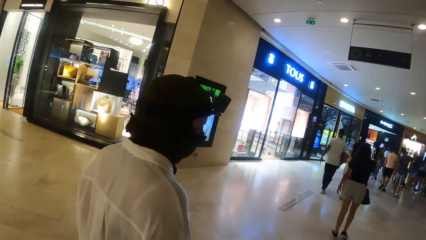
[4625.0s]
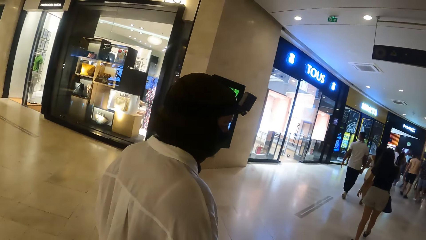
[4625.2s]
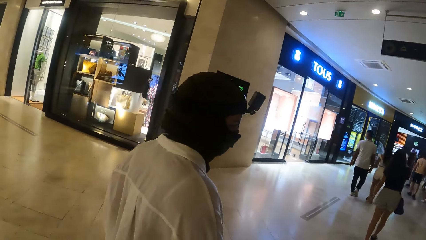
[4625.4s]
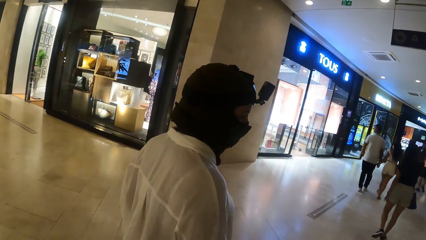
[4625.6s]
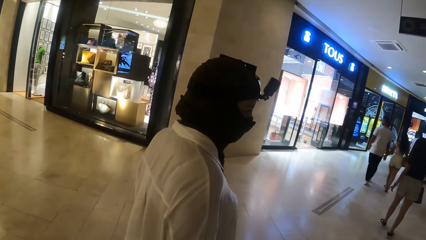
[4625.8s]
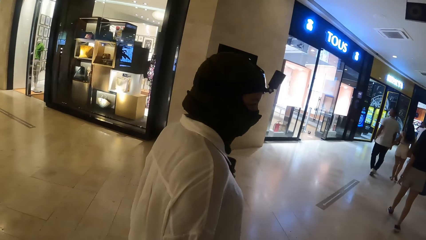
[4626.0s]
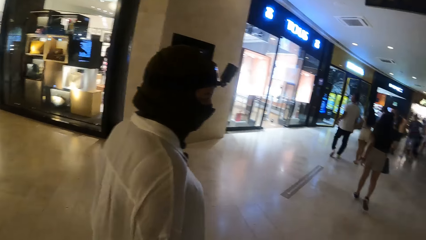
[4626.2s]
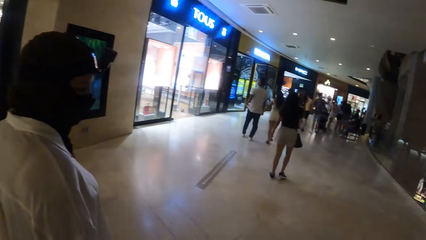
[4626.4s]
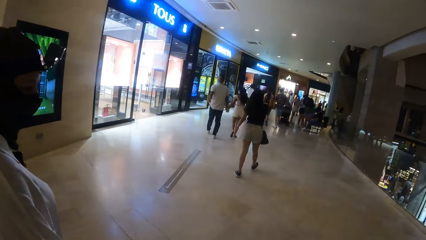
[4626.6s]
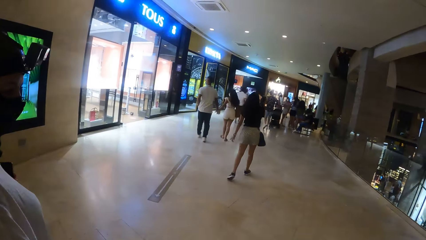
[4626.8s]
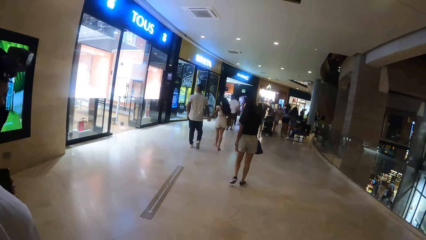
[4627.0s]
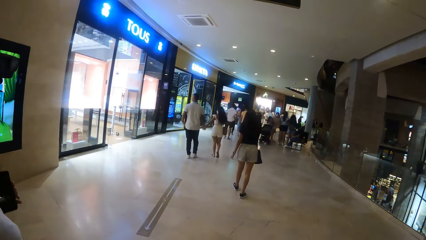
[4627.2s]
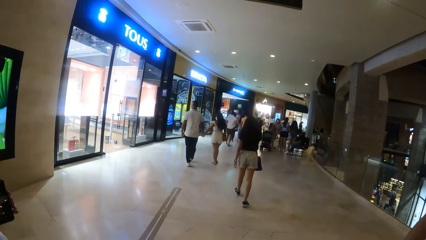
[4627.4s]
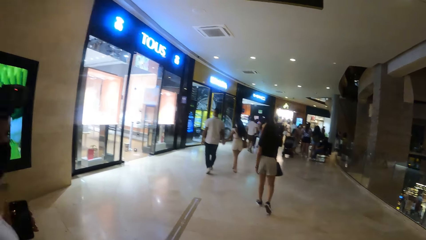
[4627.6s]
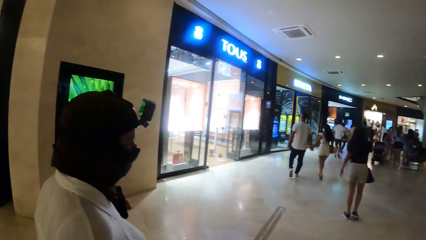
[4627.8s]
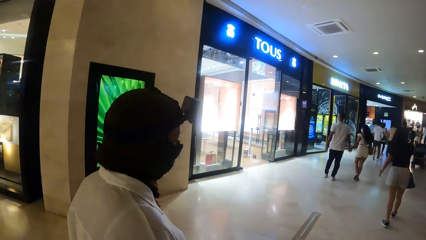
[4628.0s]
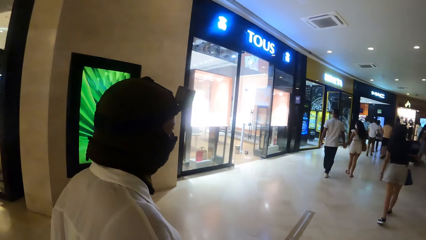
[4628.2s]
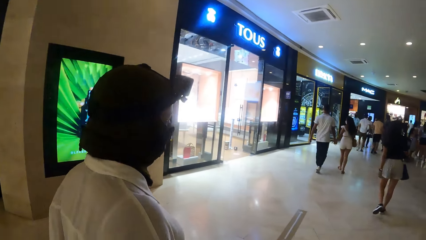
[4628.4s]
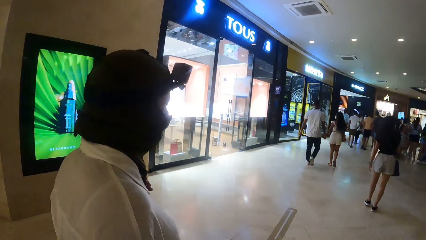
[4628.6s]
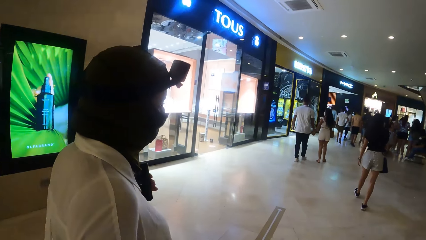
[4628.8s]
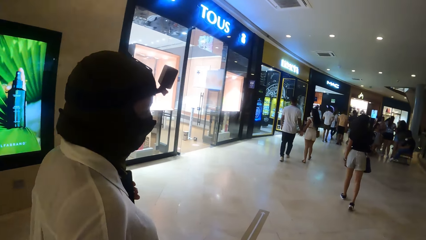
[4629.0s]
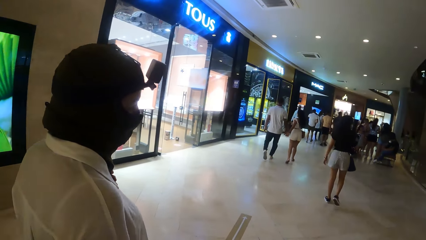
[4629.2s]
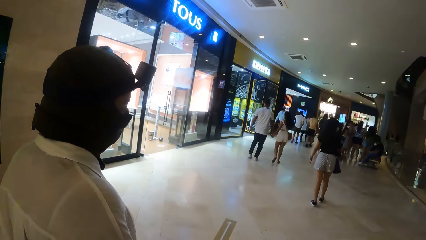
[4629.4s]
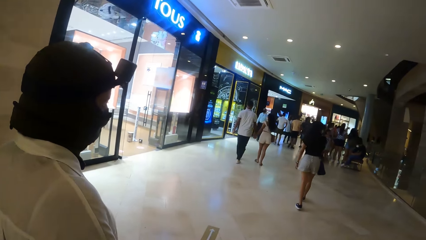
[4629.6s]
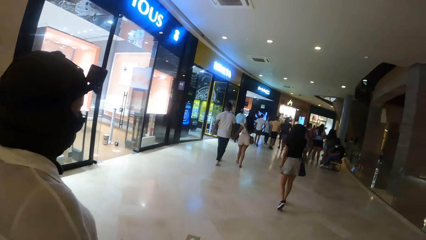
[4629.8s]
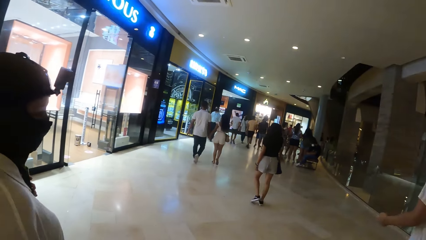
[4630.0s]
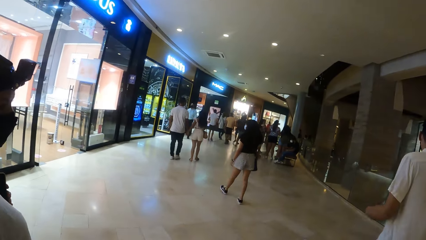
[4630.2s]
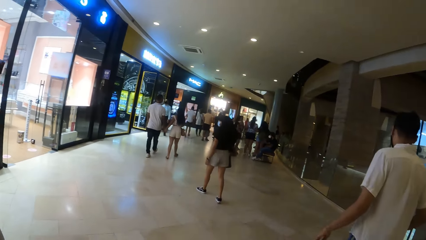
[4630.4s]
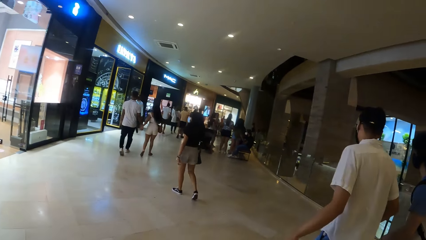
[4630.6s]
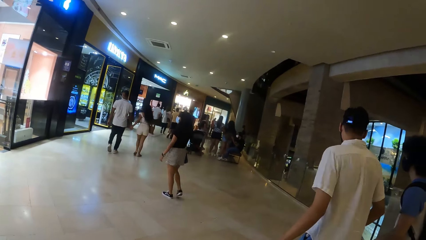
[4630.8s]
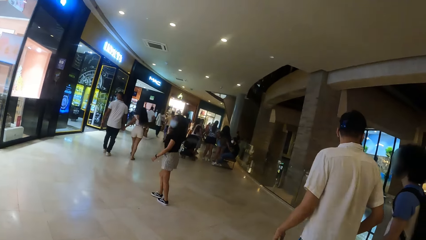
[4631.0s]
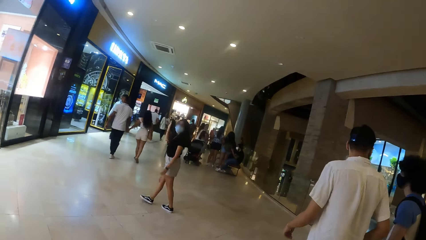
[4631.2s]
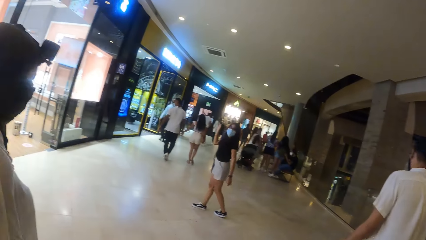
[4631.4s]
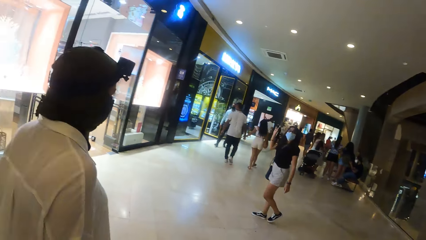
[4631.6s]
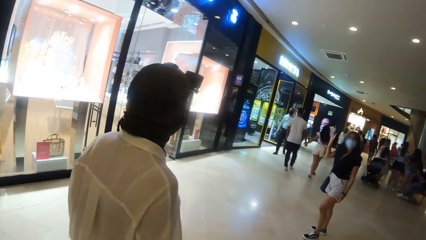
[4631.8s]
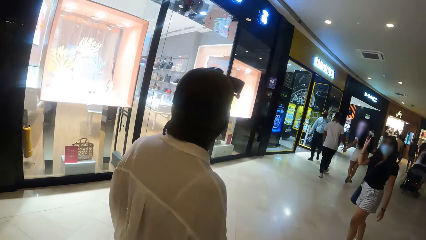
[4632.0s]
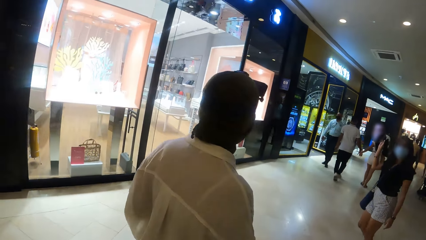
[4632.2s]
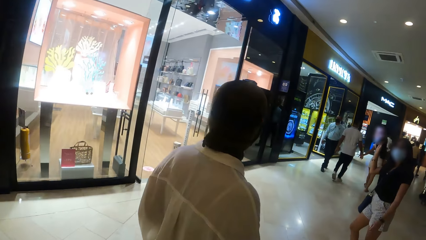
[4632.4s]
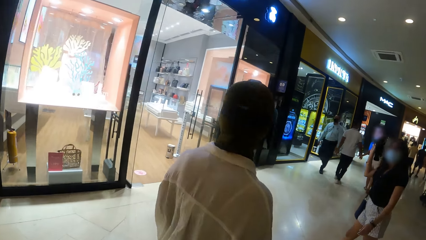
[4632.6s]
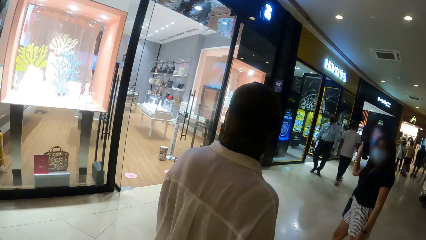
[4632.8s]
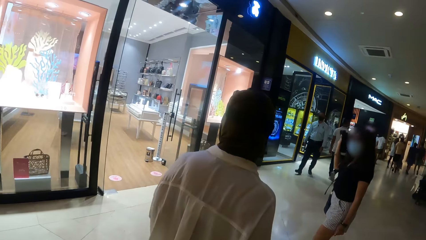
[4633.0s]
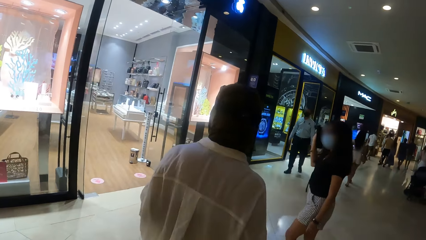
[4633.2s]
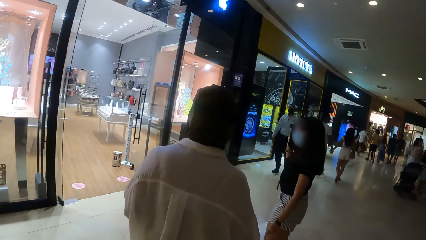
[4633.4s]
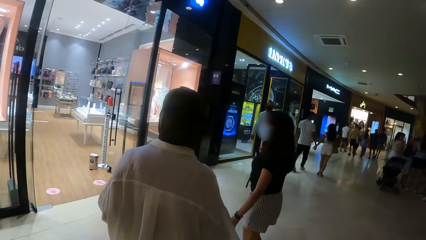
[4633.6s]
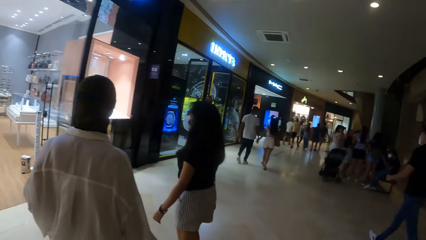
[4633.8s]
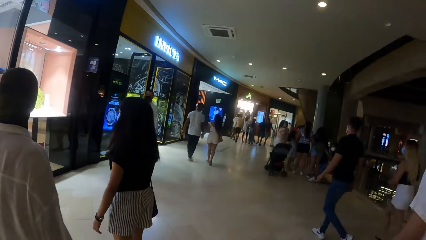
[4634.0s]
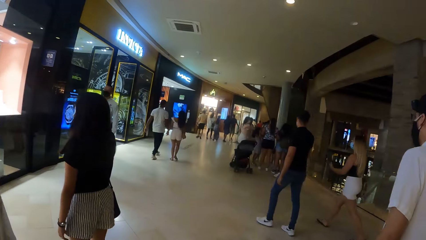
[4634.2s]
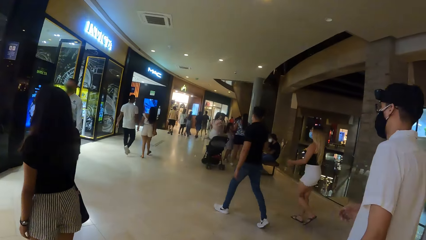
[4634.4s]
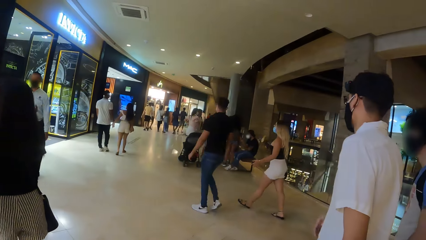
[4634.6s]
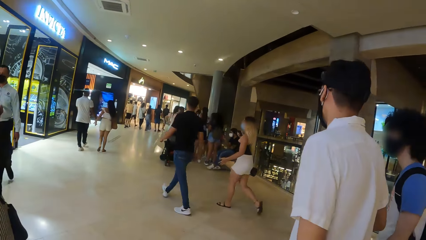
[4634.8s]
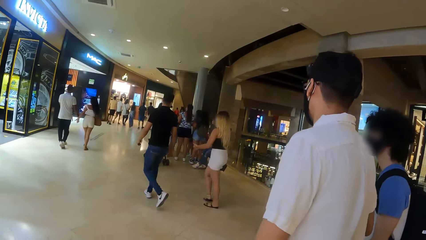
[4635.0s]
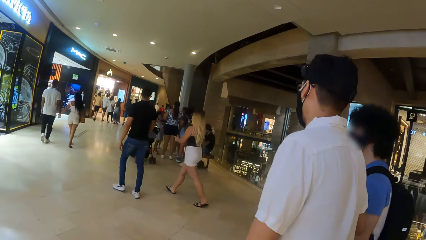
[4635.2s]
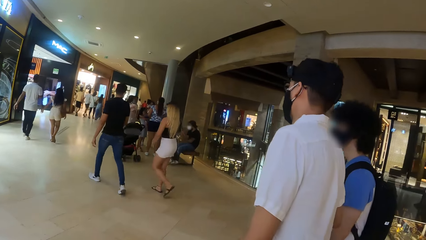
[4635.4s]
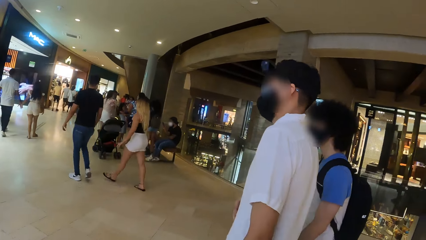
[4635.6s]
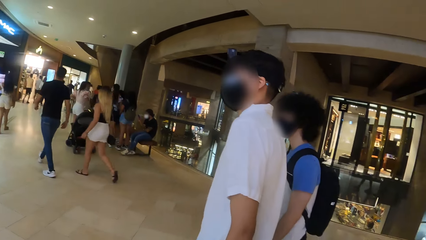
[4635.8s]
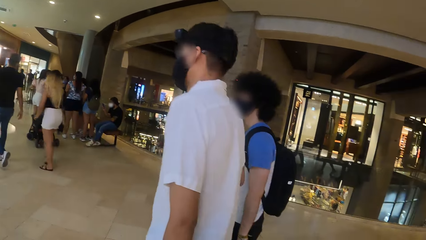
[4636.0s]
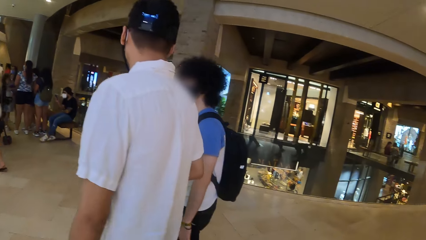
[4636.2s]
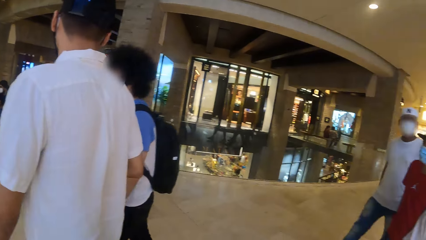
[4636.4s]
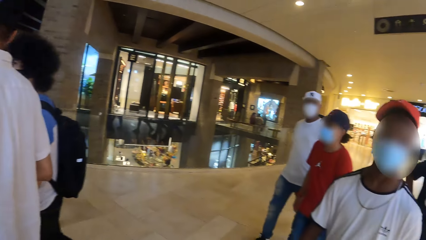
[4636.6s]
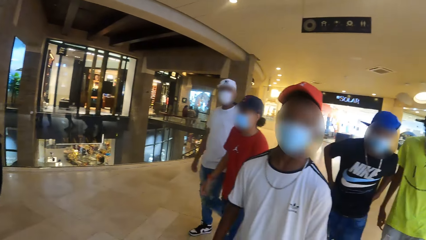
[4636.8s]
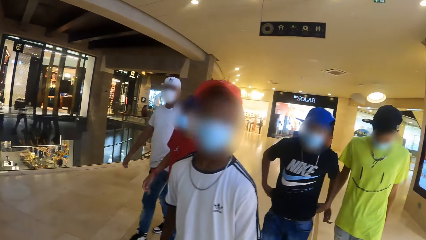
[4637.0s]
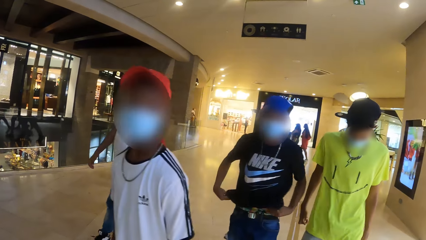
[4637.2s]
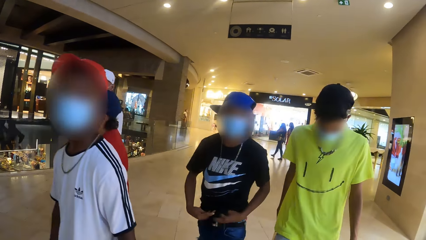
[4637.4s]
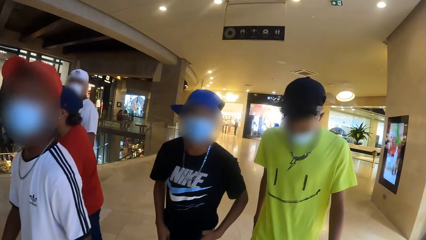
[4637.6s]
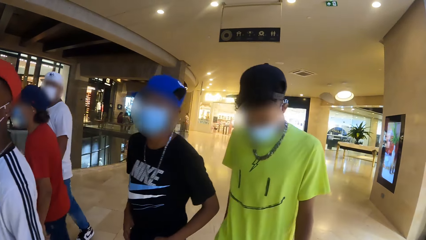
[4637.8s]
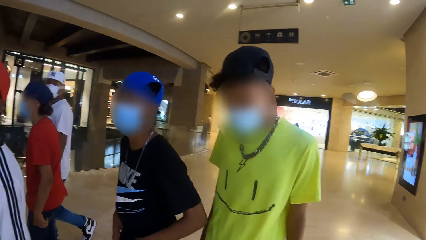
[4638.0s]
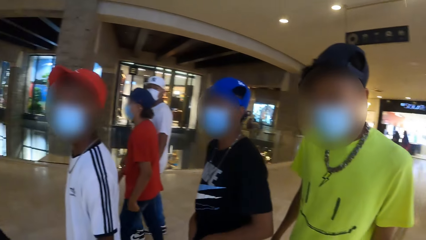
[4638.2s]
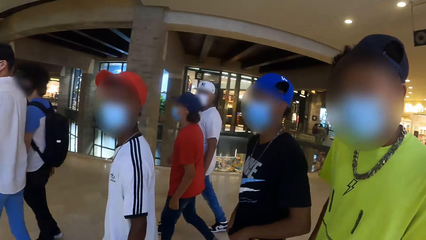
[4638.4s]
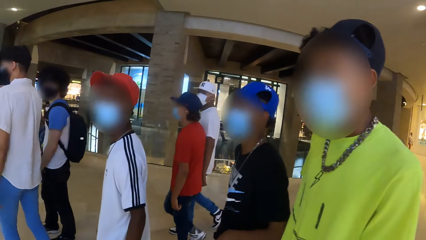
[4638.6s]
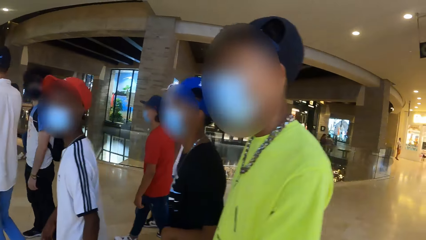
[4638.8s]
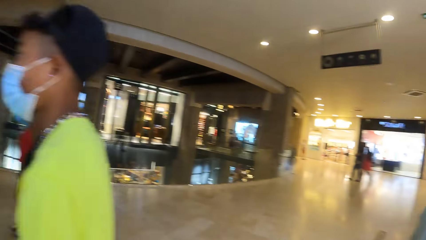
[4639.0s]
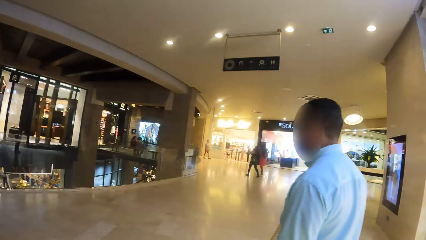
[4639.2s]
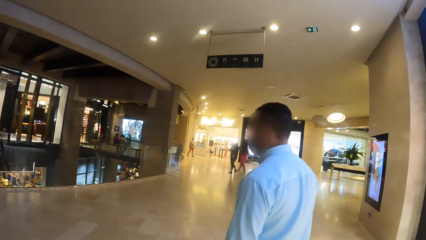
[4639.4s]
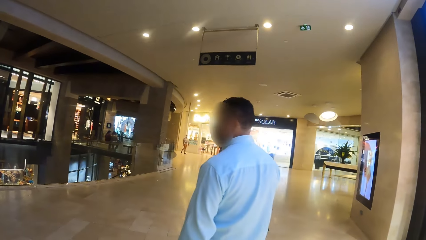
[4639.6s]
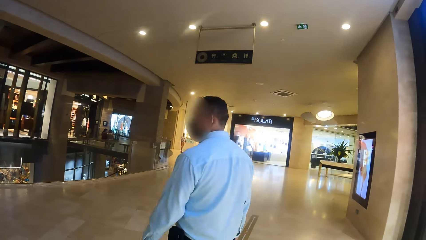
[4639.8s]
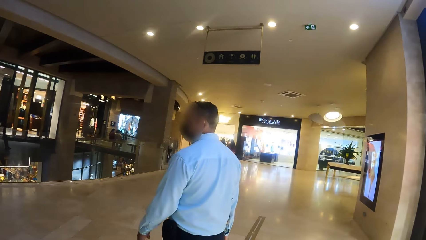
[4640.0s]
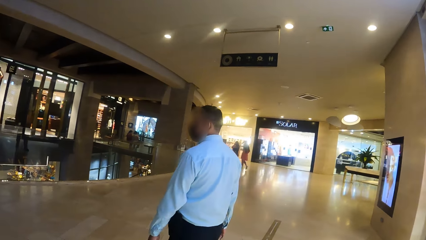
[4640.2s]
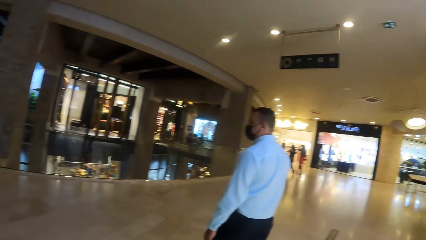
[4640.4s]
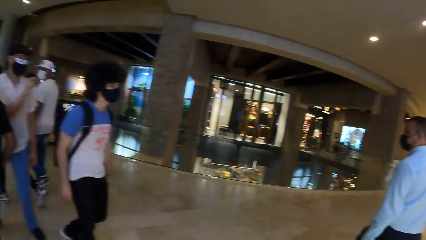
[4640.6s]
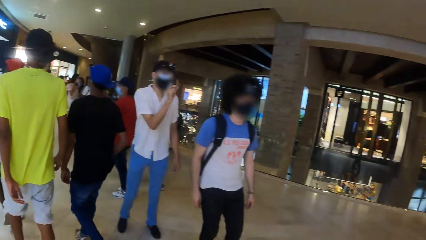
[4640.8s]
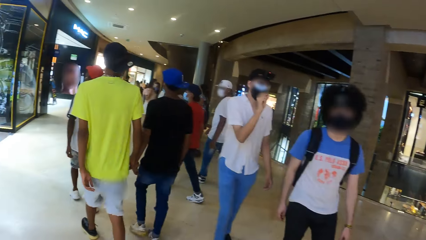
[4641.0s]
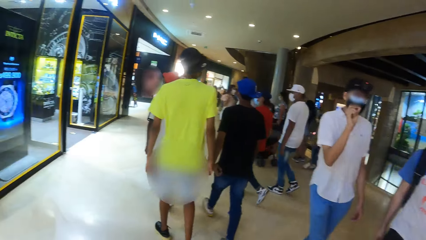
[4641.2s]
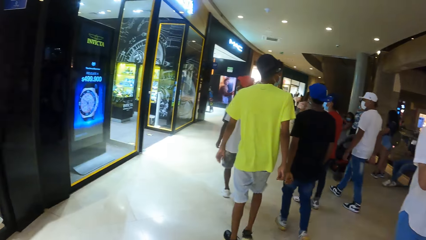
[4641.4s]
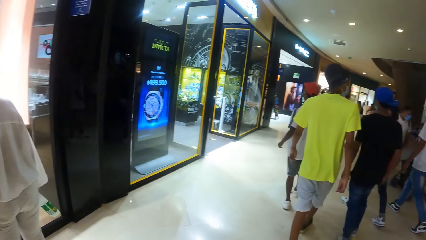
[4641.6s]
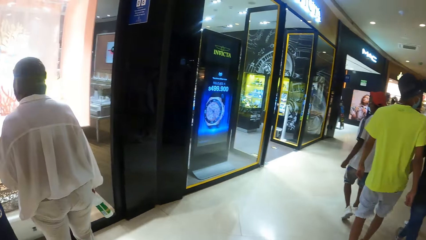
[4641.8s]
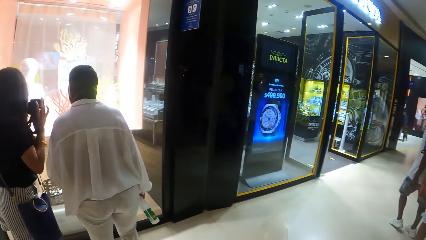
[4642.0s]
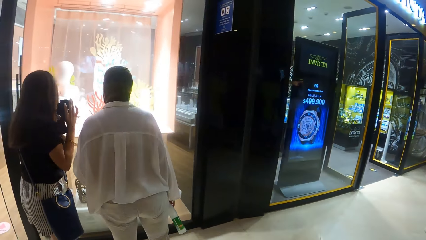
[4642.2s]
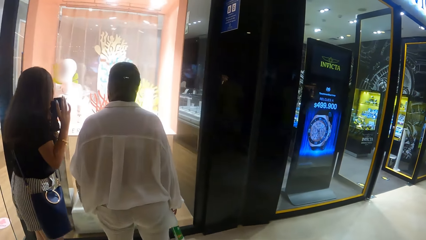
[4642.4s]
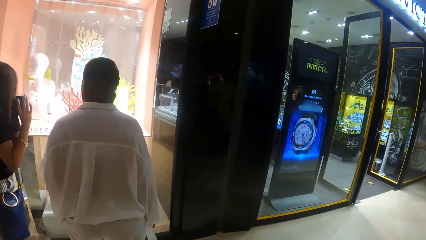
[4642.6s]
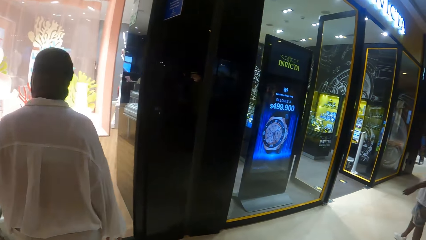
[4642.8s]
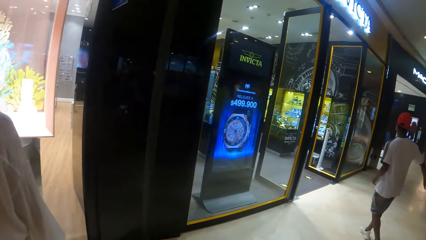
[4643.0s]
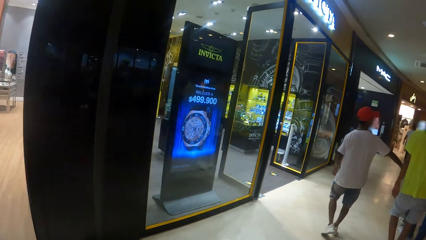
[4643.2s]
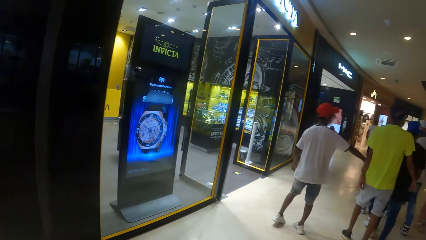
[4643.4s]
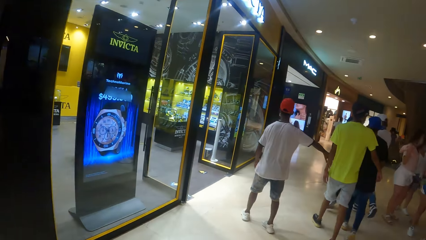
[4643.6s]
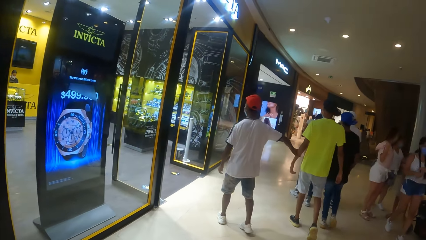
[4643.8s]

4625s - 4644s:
The camera wearer looks around, walks across the floor, and turns around. A group of people walk along the mall. The camera wearer looks around.
